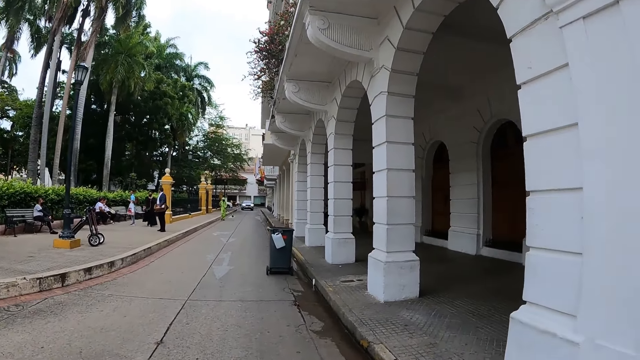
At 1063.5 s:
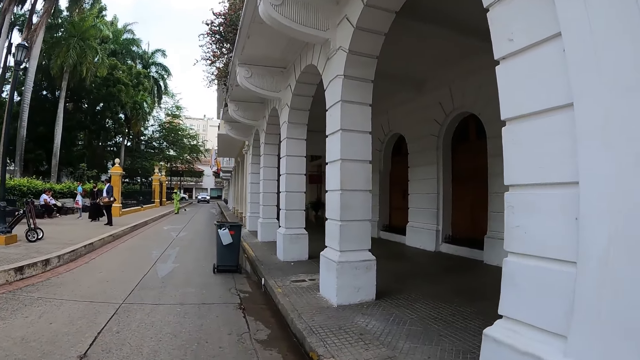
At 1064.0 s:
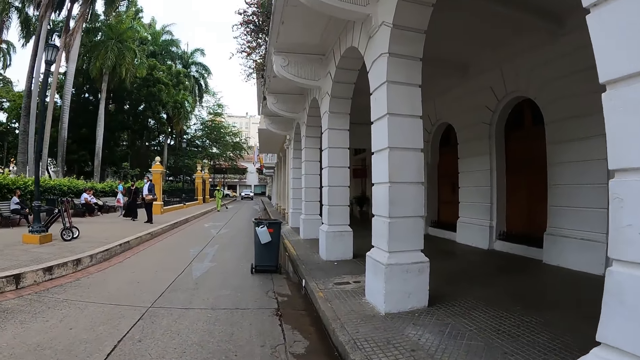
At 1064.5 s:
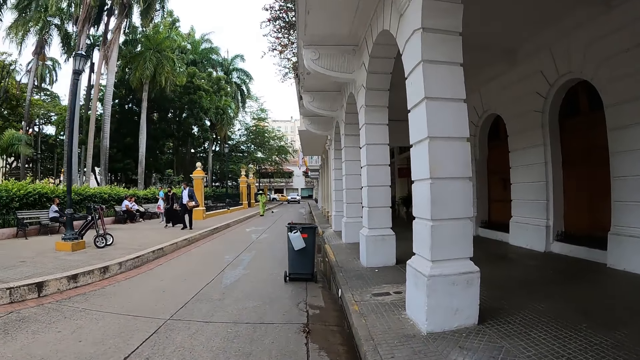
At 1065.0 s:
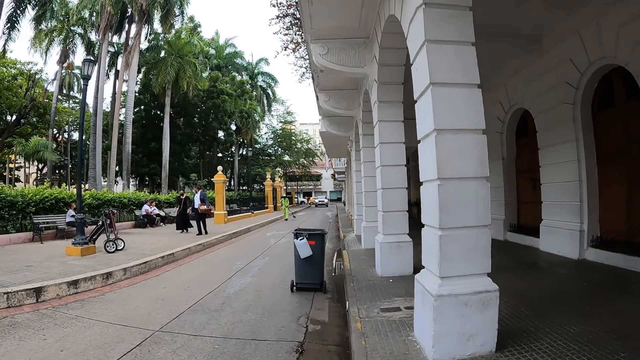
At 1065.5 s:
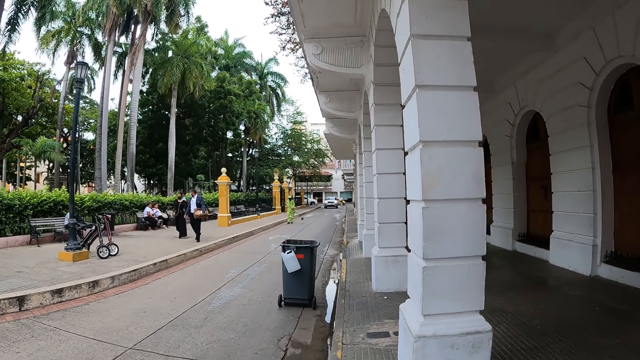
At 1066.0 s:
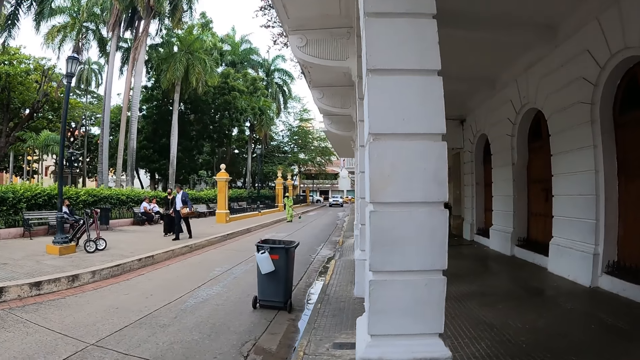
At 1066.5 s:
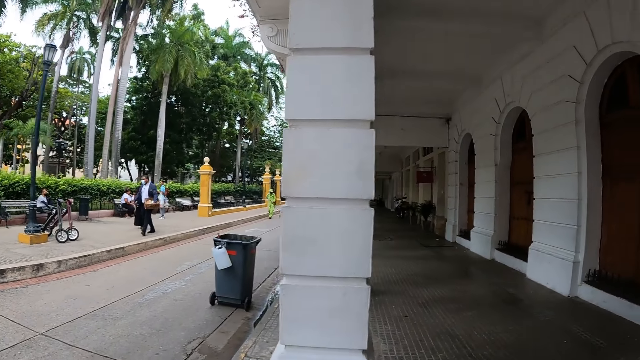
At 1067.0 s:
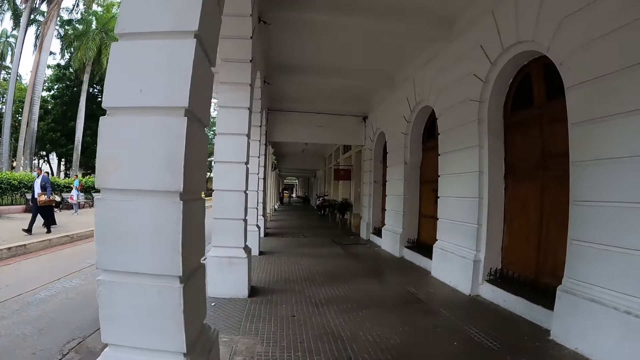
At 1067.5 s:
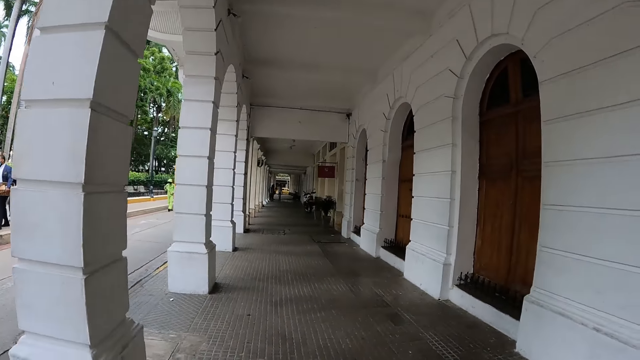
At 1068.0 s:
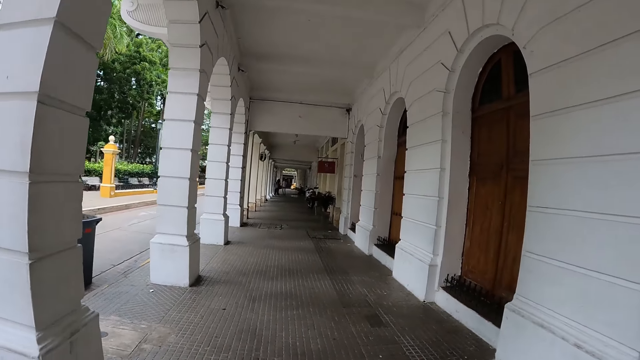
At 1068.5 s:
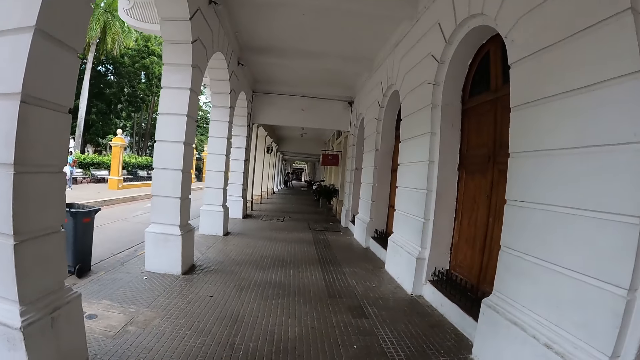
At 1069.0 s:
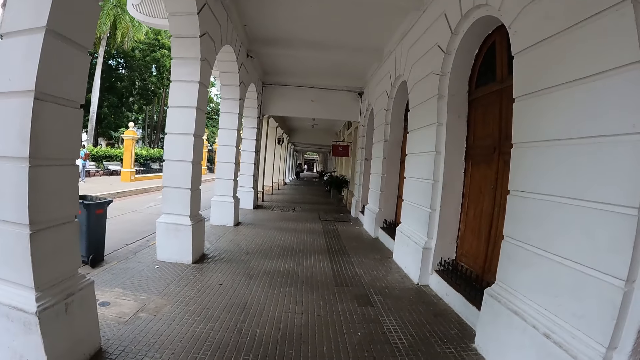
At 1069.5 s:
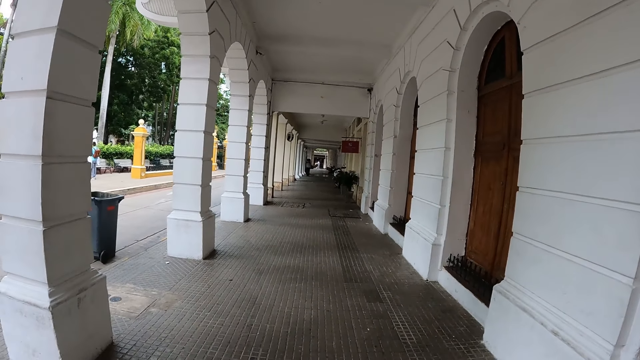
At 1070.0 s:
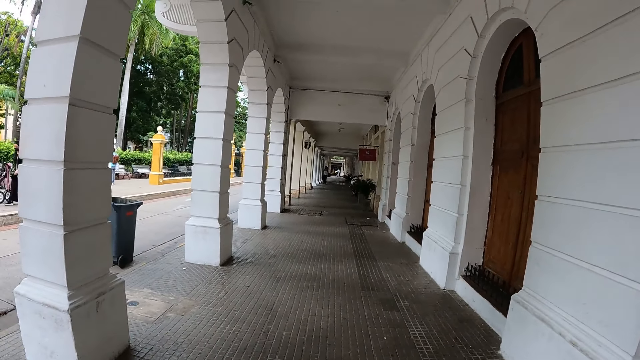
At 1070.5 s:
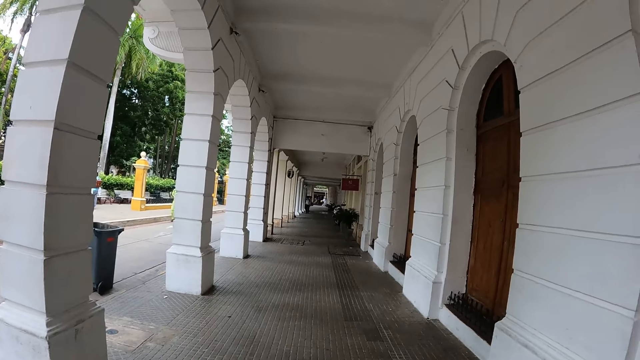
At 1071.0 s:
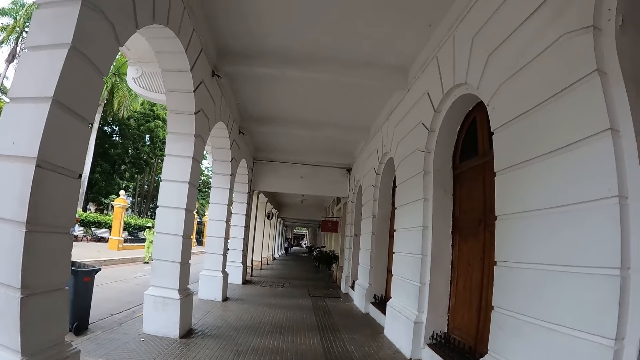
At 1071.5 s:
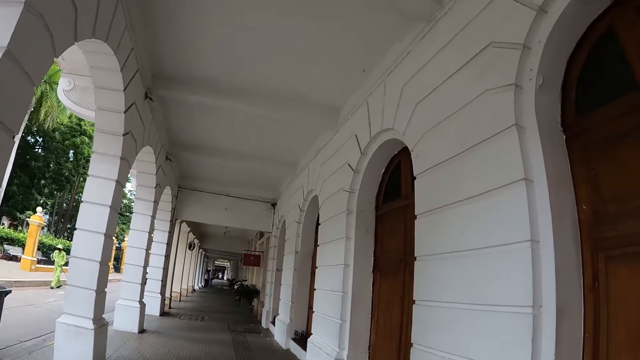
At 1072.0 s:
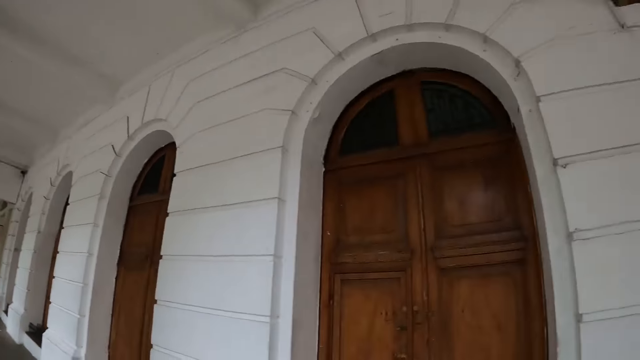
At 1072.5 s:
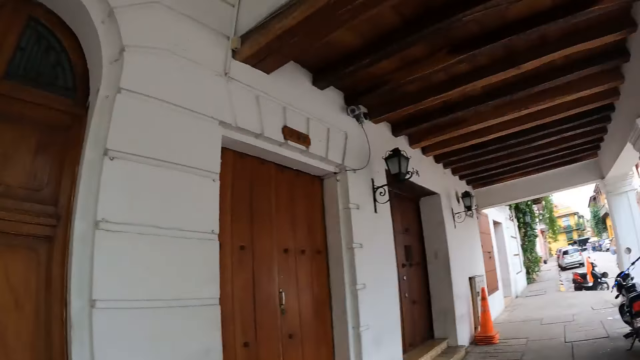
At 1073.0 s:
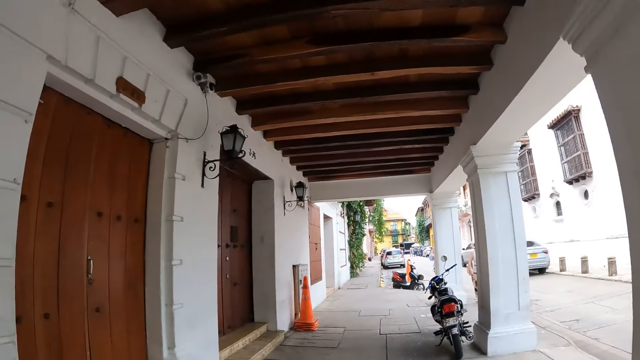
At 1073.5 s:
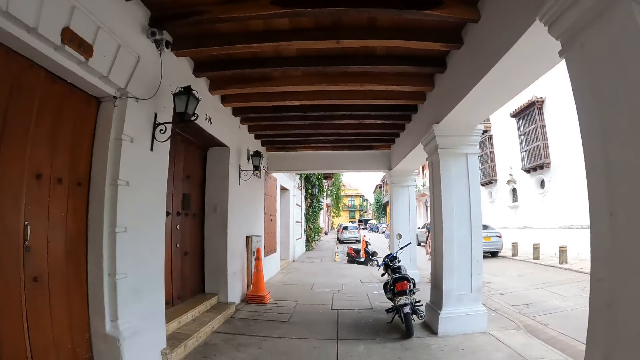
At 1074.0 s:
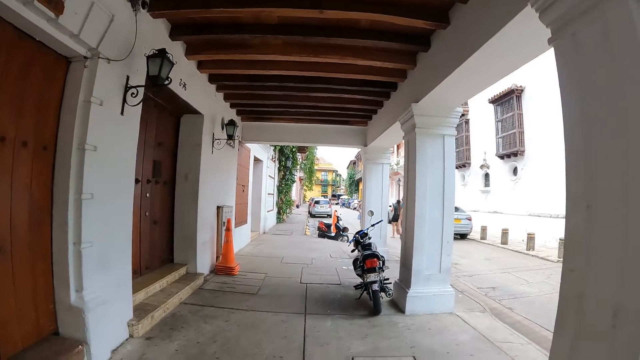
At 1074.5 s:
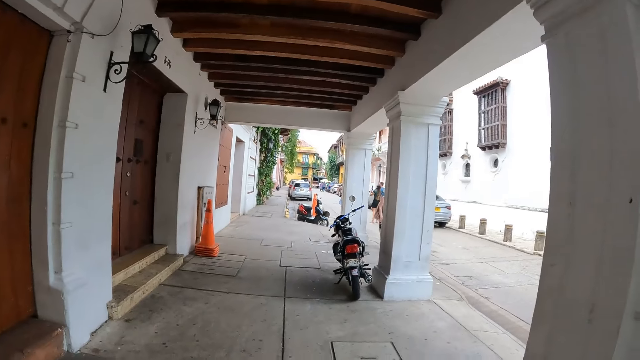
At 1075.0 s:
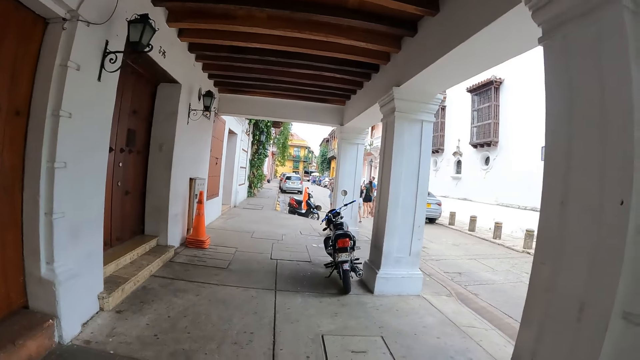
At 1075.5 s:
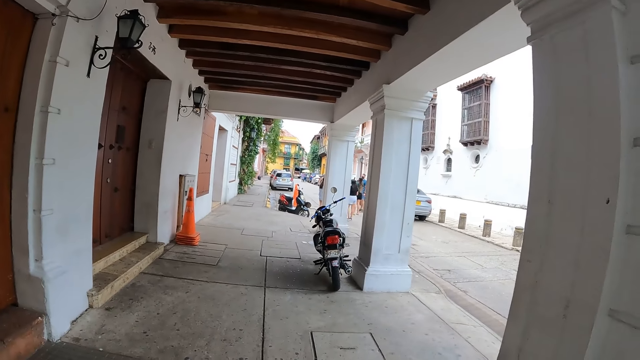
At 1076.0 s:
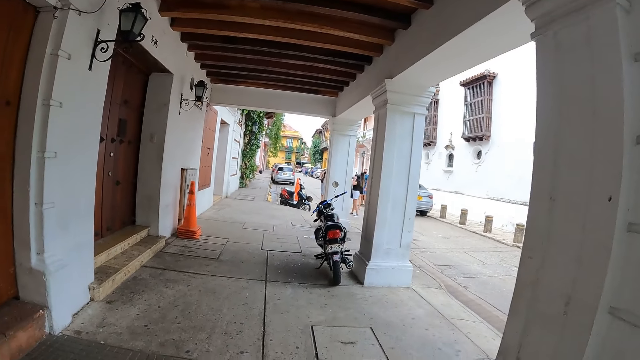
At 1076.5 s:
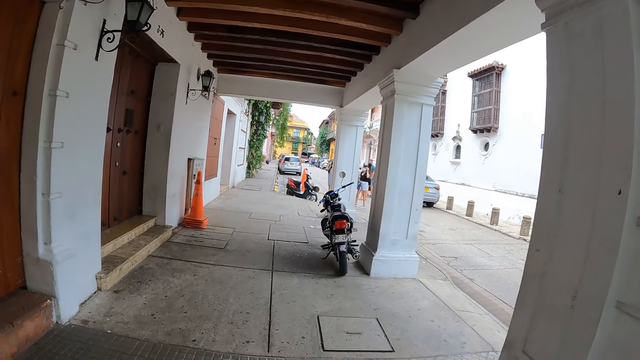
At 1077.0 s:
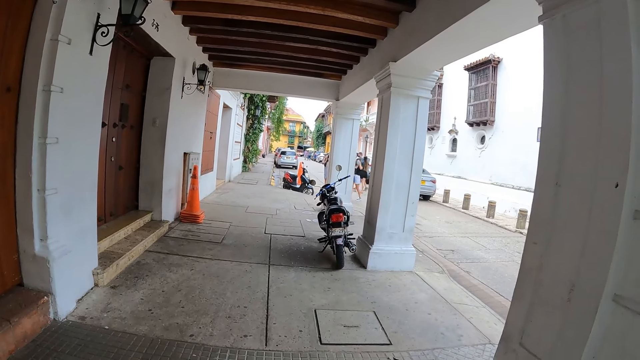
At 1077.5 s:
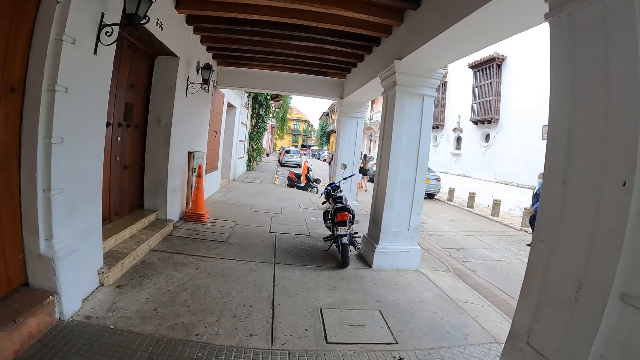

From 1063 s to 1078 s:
The camera wearer walks around. They look around a building's outside corridor.

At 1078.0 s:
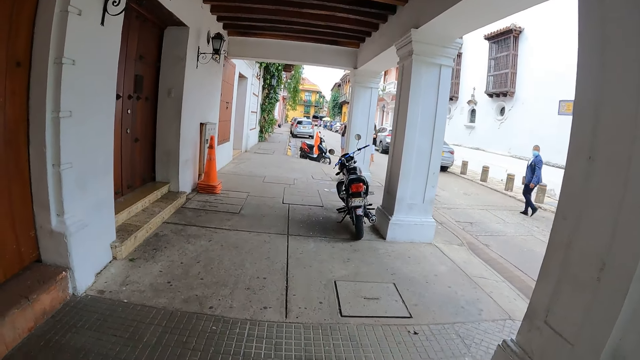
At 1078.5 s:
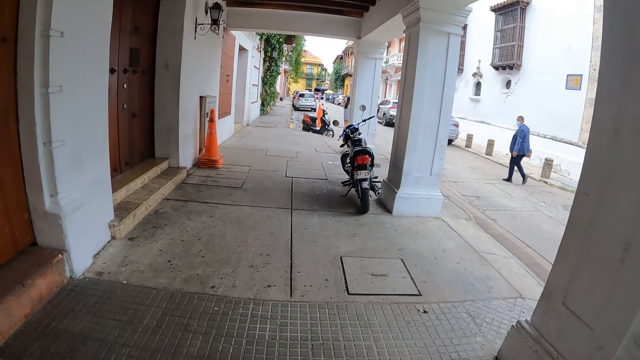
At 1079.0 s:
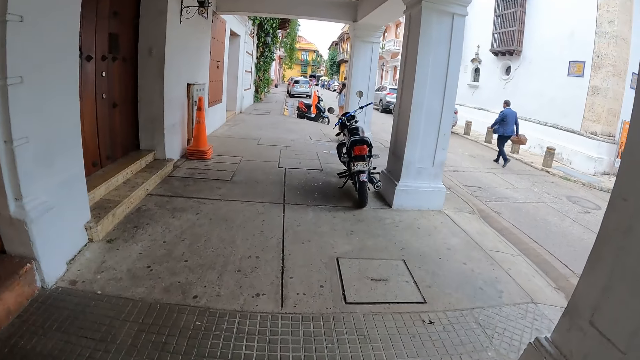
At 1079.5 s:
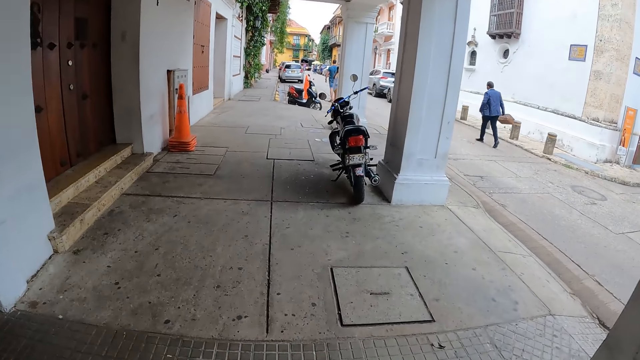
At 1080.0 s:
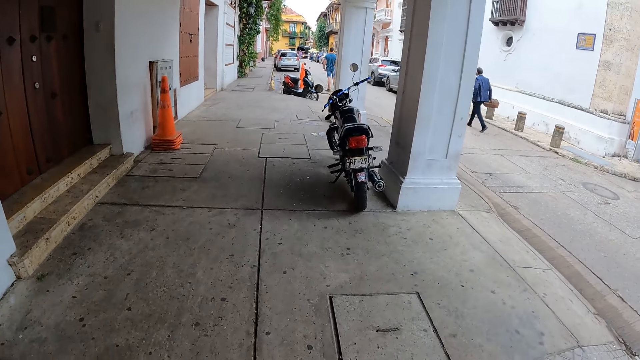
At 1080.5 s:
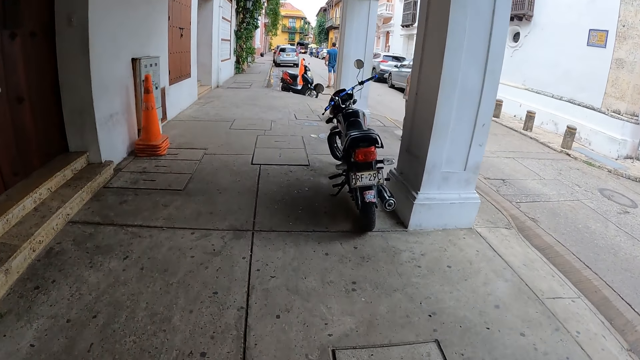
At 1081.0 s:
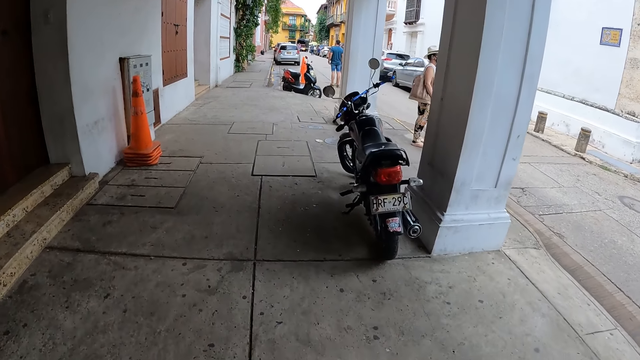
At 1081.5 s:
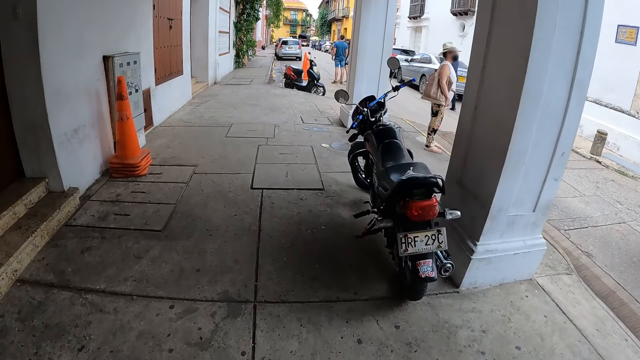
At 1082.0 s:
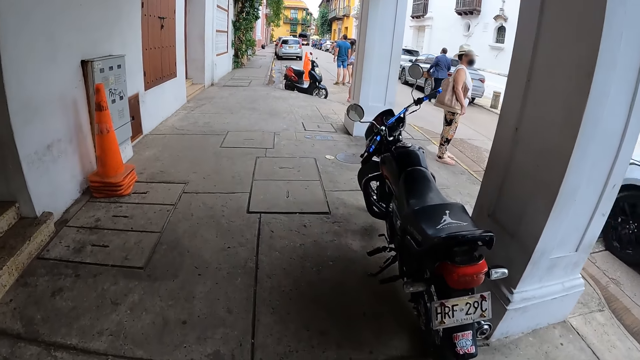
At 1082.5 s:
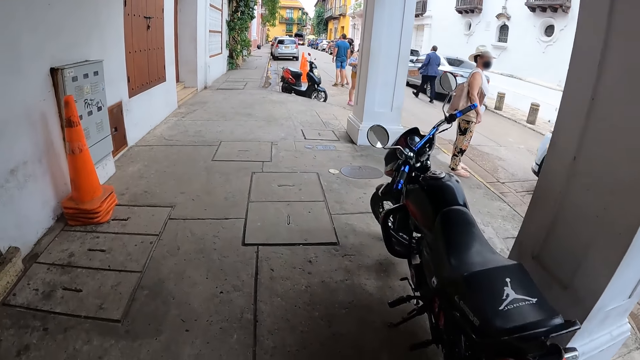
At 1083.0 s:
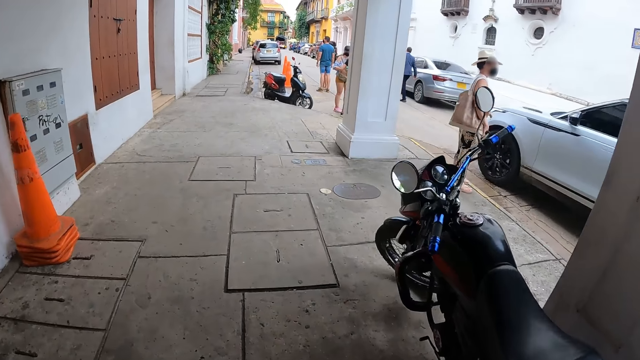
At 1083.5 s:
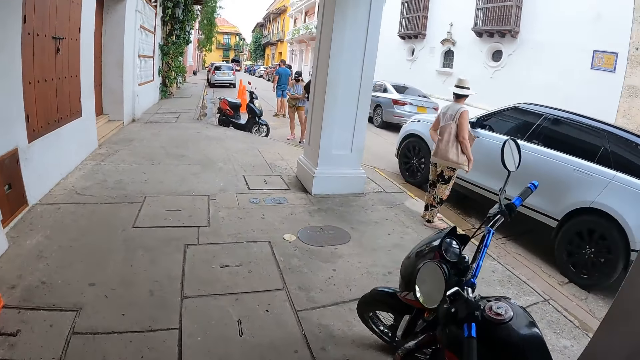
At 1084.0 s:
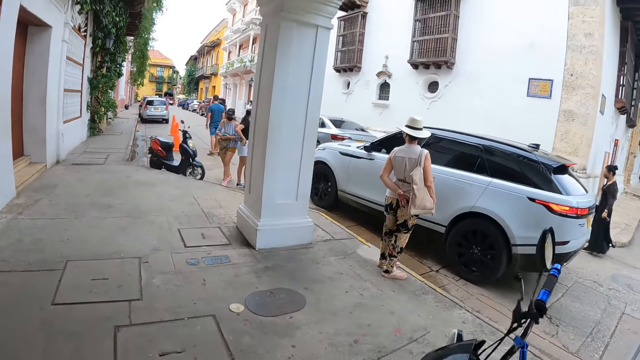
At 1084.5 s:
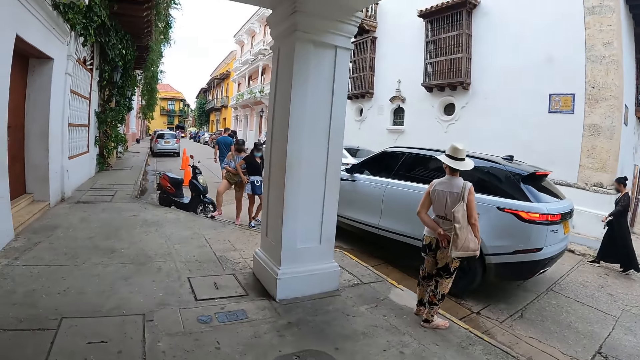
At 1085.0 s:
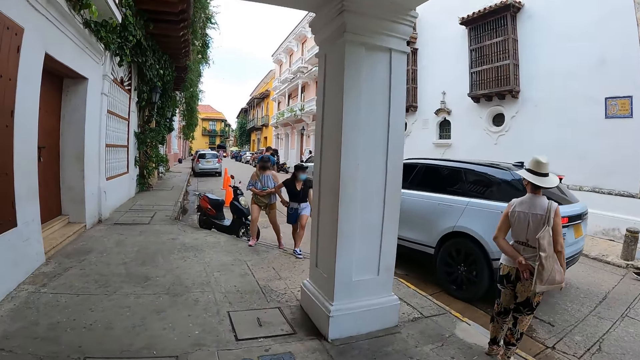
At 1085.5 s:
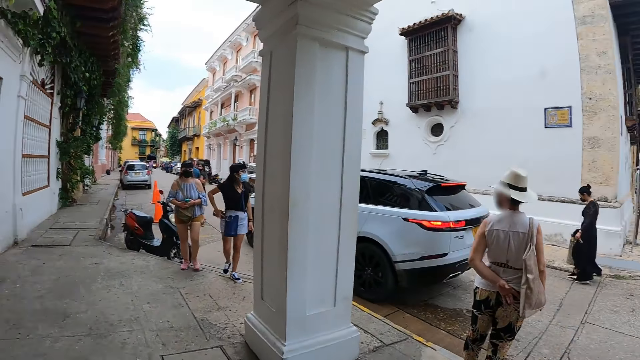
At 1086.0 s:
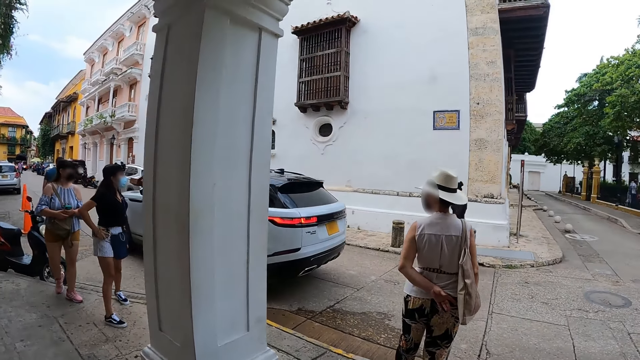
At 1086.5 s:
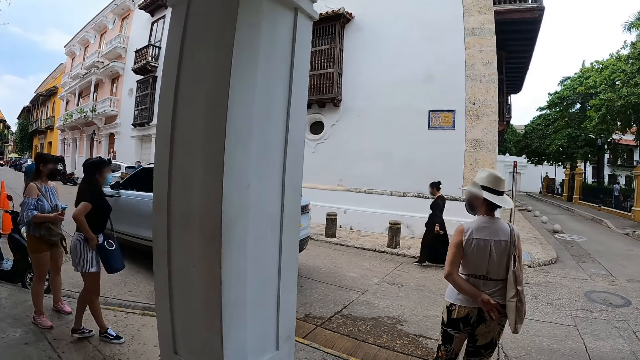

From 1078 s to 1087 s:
The camera wearer walks around the corridor. A person looks around. Another person walks around with a third person.
